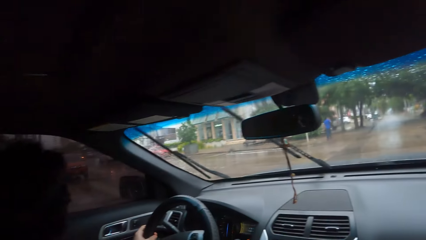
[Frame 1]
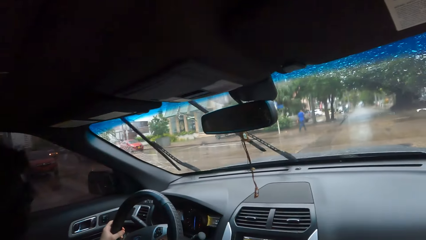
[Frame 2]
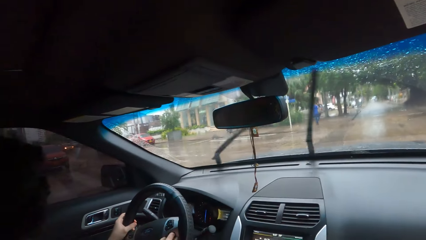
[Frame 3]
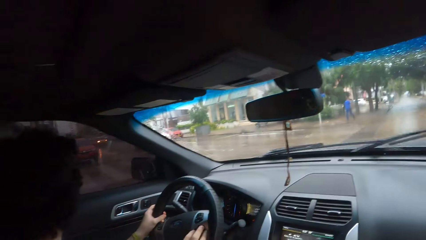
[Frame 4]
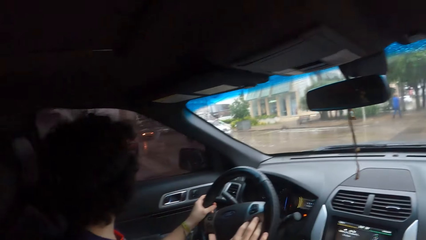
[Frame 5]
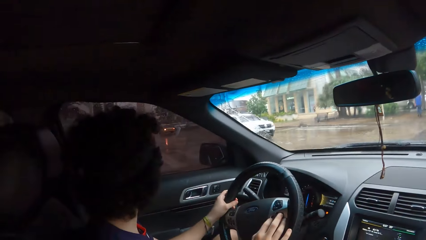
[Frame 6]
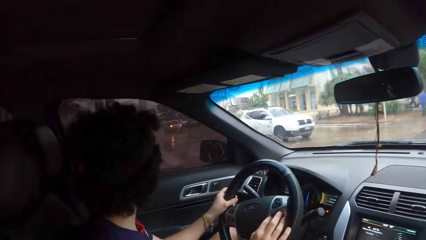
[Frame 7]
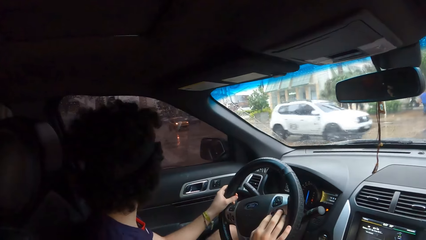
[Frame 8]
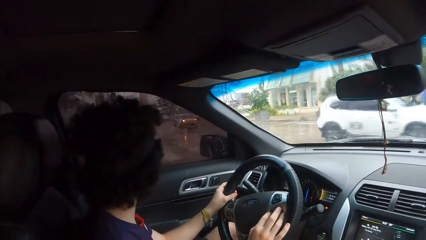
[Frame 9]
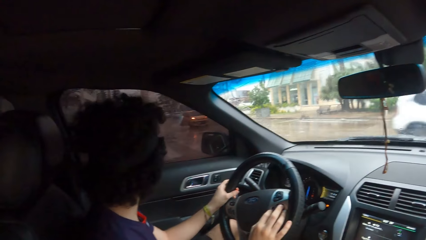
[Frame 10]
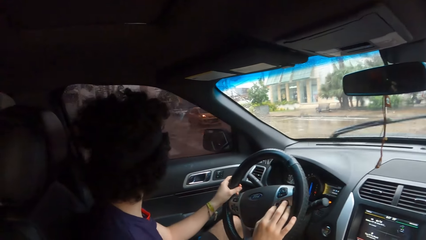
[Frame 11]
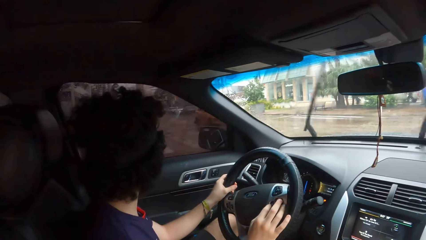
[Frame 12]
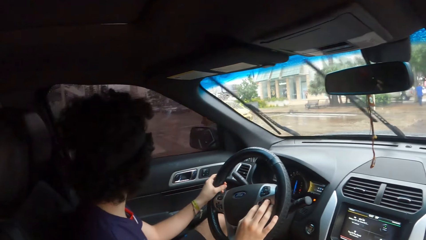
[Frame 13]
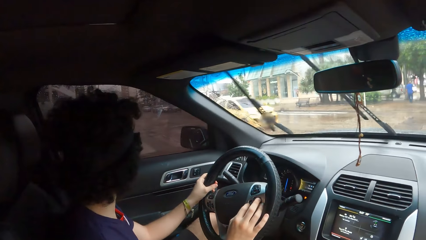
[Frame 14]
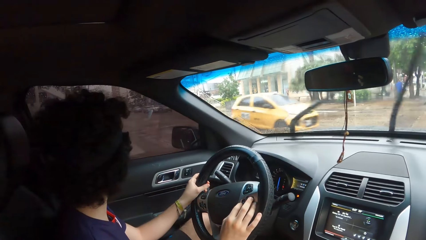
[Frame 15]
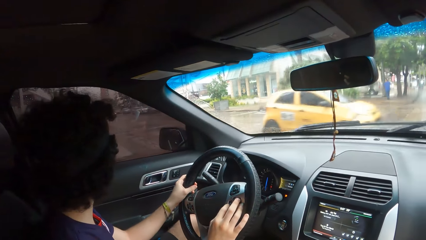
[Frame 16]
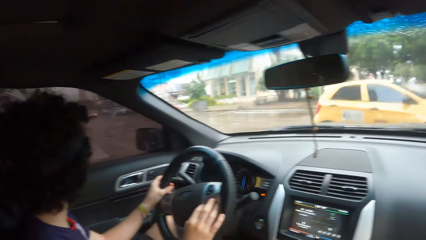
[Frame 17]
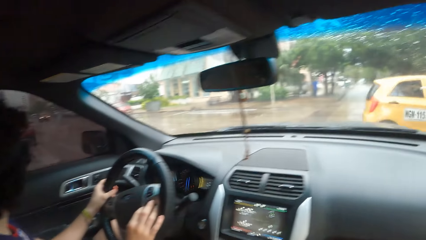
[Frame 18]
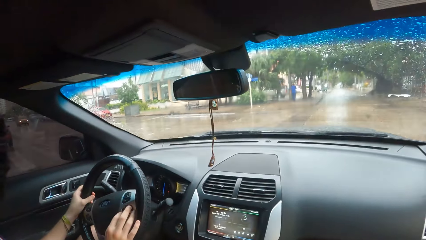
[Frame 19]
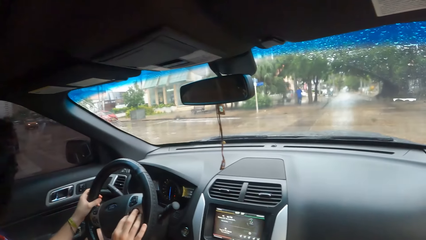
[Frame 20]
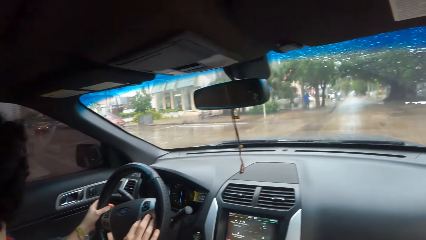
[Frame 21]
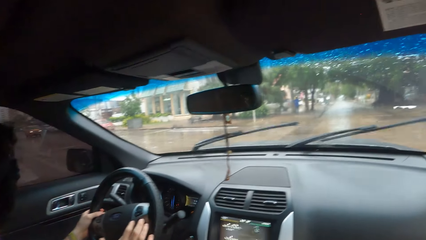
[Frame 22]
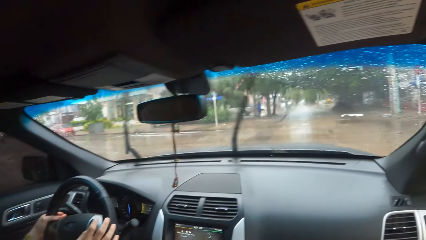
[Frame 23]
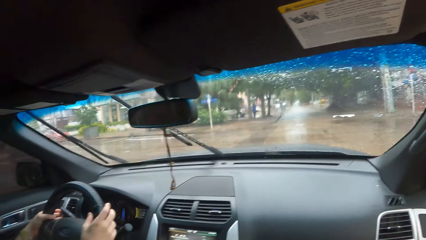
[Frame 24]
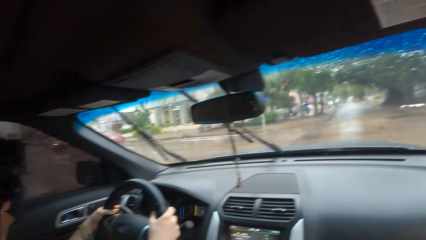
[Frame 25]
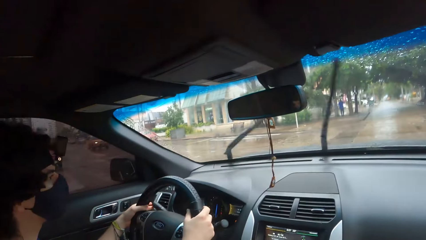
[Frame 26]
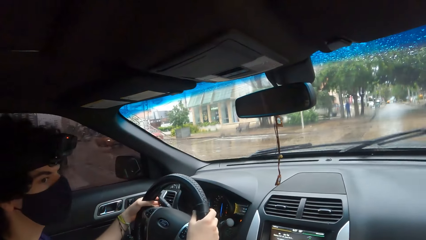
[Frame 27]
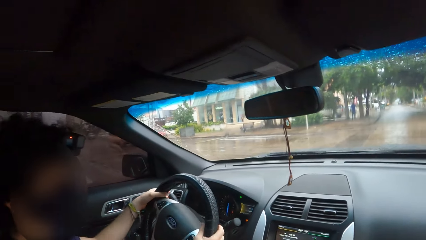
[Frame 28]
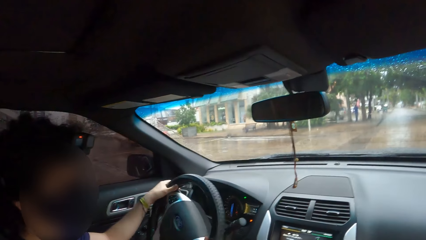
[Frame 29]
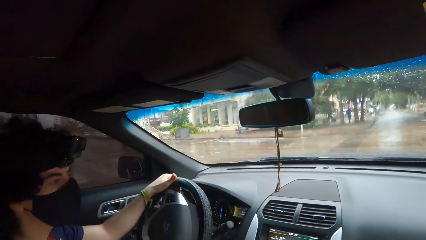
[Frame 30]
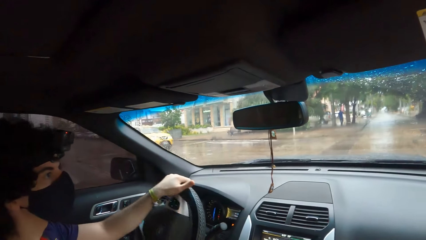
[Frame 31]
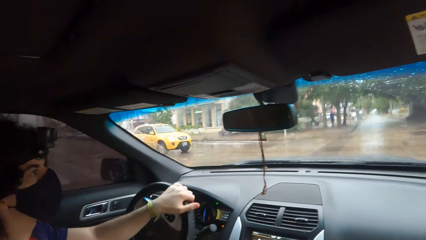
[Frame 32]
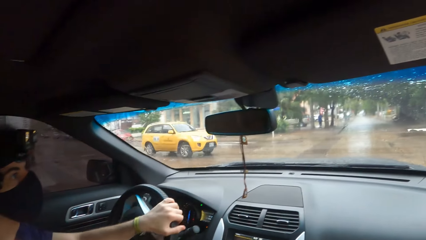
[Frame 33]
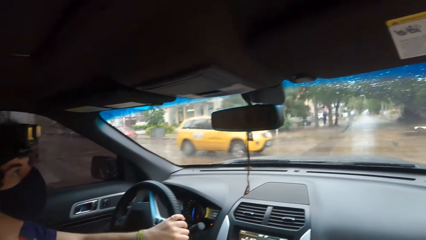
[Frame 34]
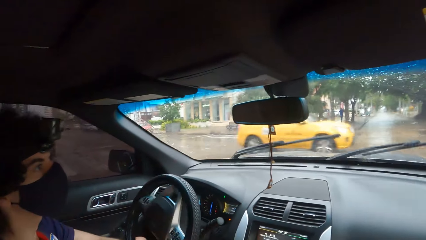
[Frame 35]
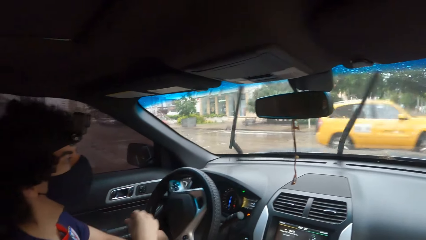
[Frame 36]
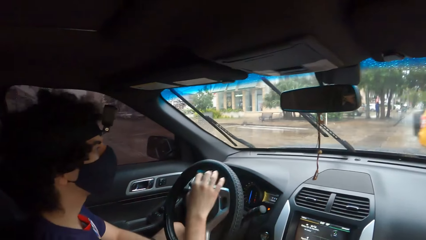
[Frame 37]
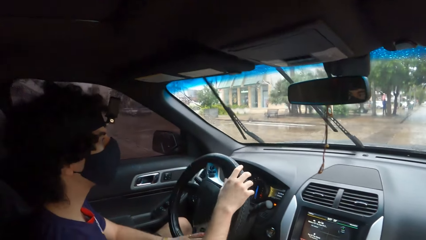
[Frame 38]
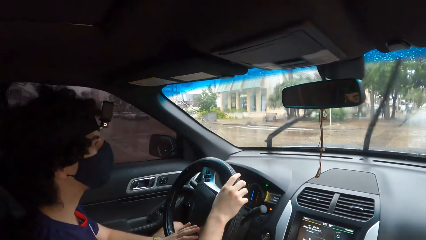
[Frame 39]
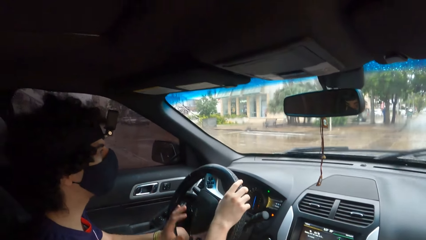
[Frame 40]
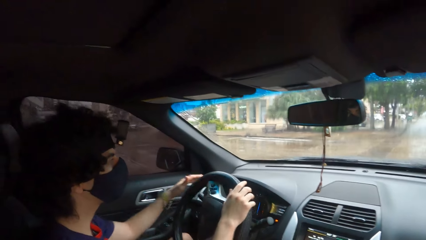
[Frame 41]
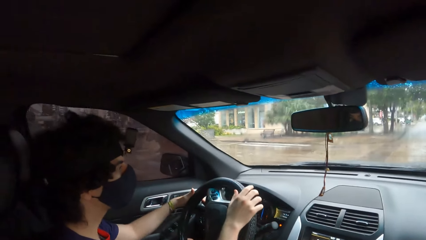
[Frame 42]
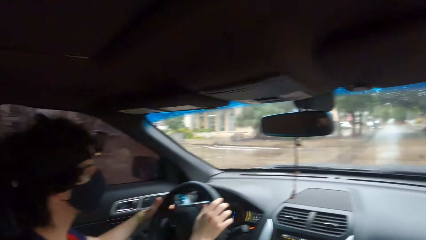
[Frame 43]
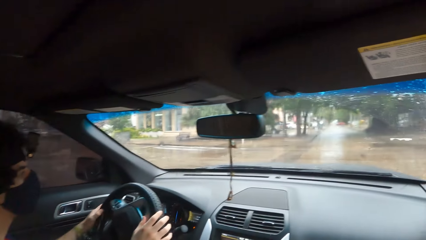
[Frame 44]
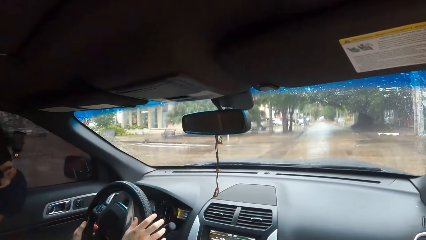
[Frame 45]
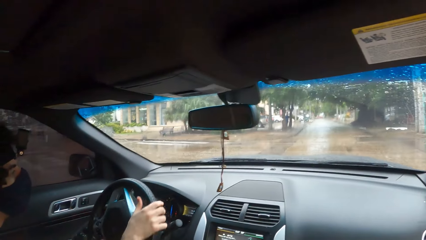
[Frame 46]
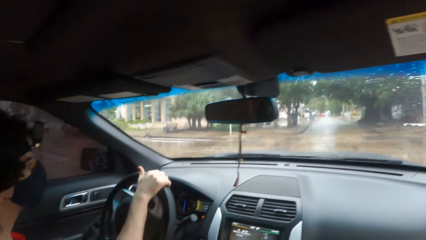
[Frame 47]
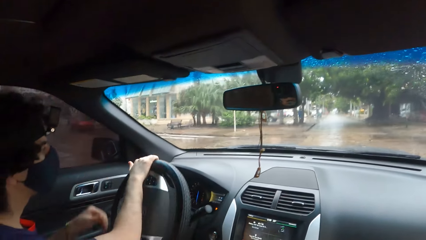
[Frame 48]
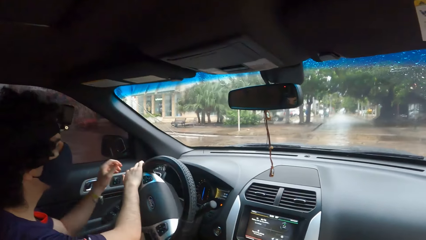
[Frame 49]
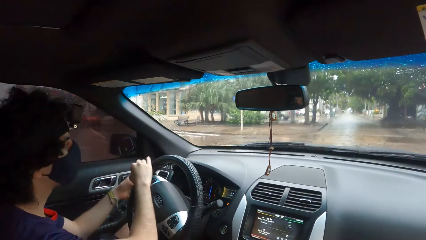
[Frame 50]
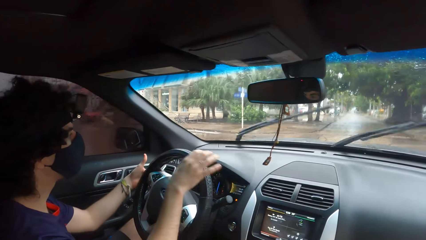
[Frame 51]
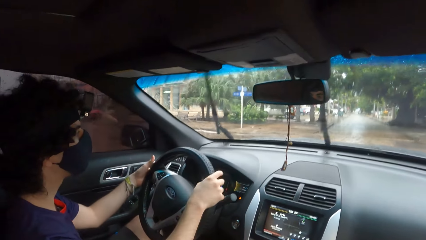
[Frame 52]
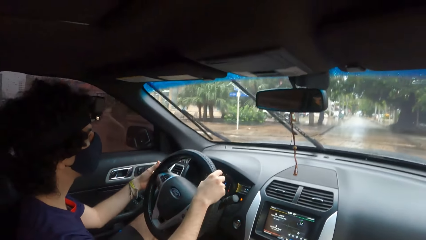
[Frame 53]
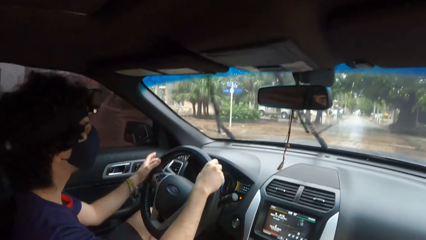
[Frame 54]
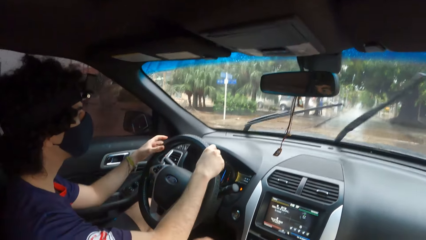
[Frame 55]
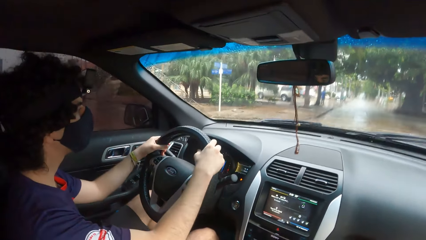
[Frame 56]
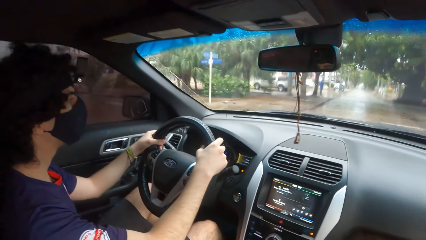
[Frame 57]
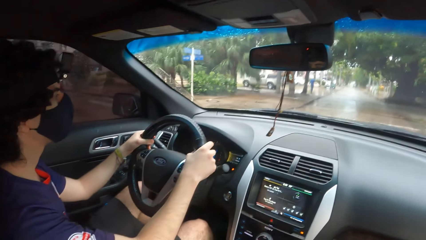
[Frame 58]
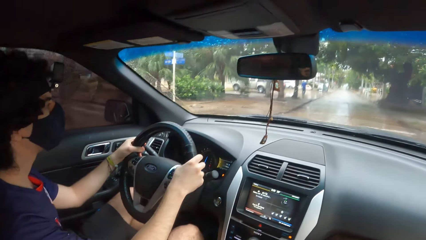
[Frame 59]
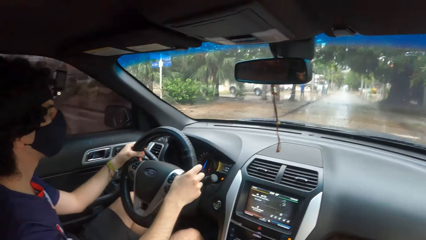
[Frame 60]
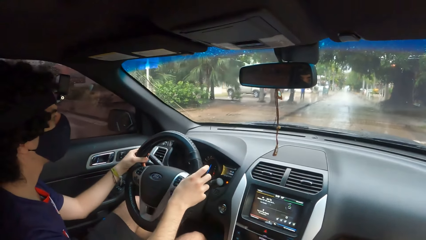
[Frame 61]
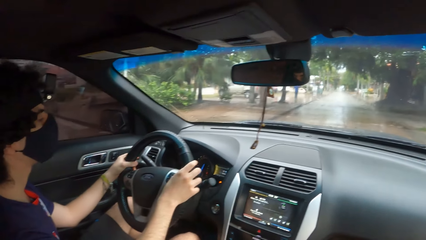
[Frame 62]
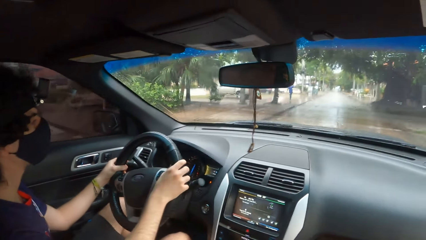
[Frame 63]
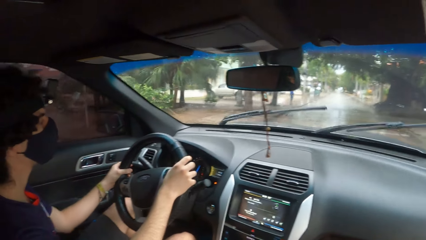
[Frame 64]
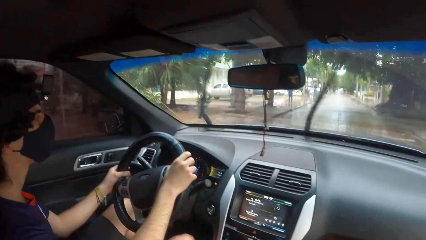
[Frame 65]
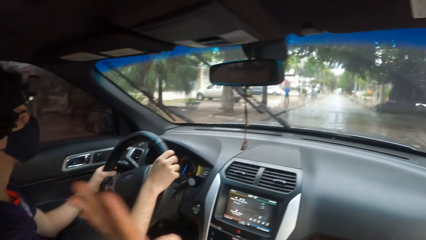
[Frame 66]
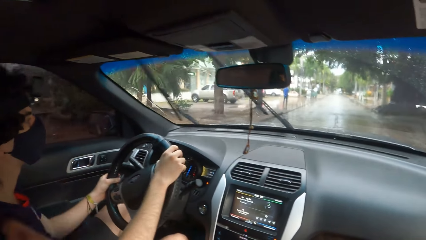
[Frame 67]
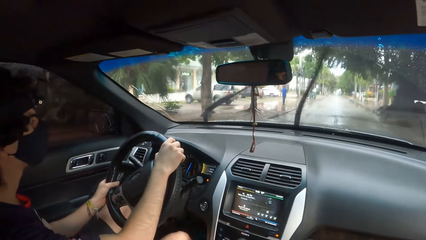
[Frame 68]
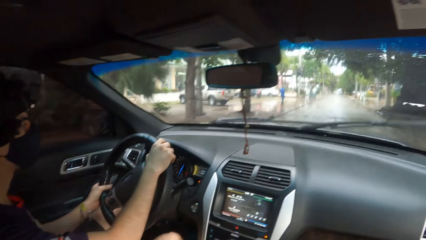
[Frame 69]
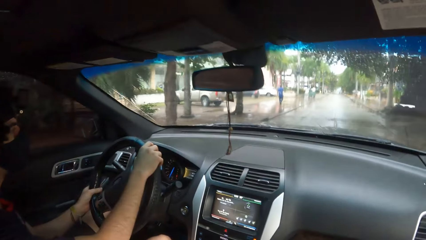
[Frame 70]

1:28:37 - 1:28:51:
A man stops the car. The man drives across the road.

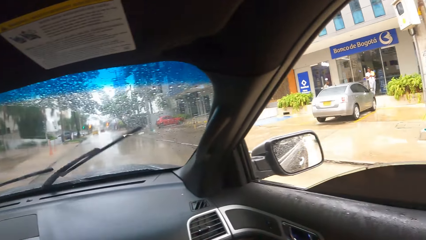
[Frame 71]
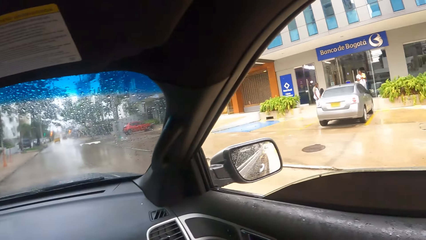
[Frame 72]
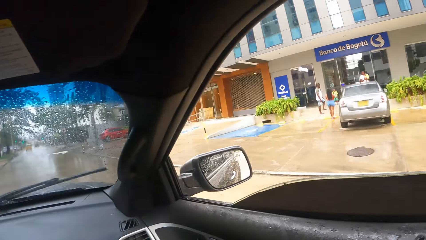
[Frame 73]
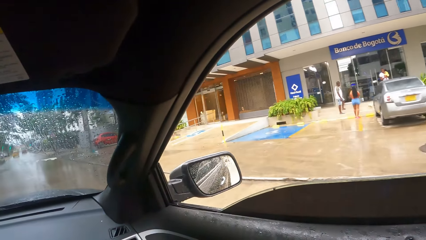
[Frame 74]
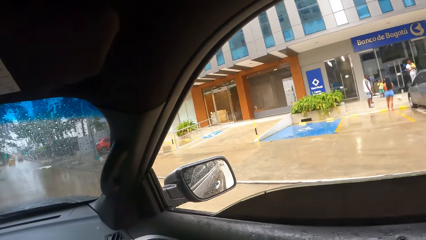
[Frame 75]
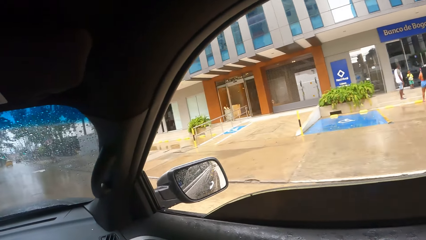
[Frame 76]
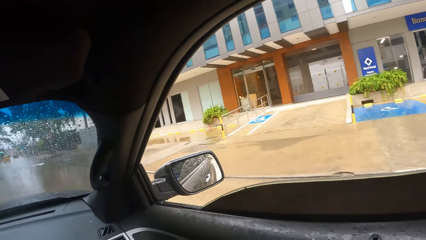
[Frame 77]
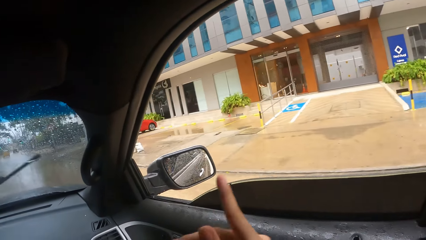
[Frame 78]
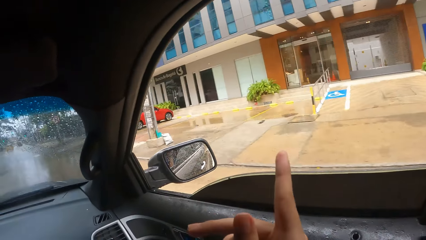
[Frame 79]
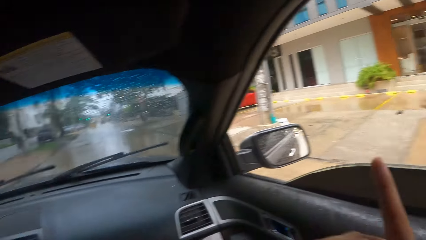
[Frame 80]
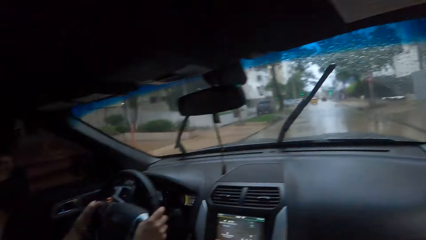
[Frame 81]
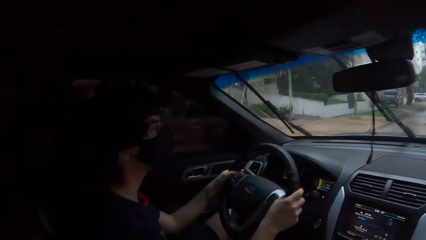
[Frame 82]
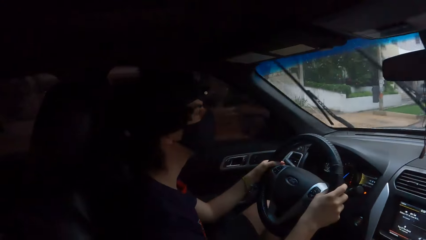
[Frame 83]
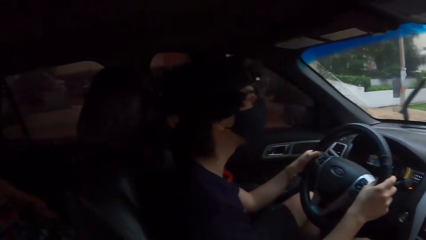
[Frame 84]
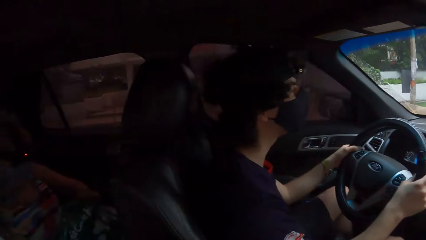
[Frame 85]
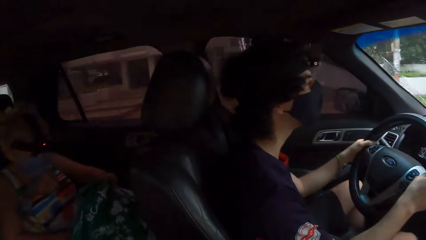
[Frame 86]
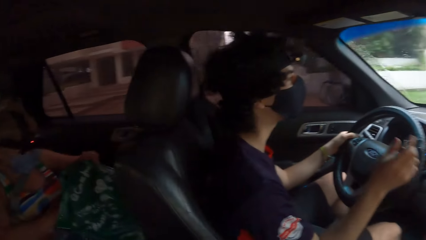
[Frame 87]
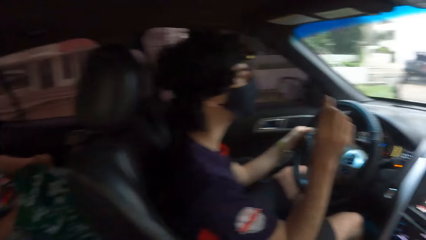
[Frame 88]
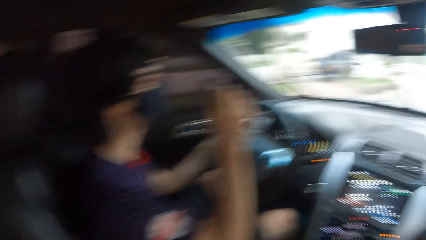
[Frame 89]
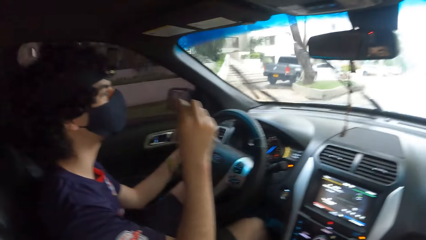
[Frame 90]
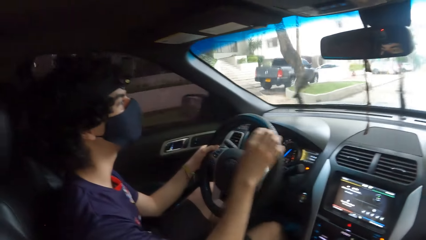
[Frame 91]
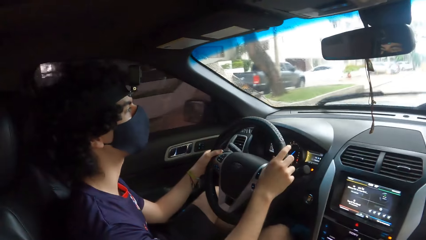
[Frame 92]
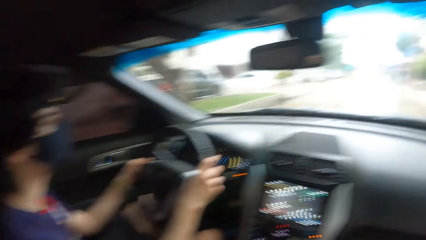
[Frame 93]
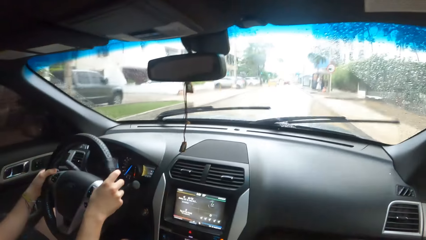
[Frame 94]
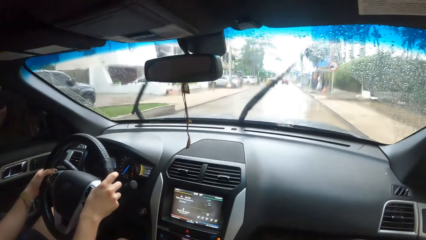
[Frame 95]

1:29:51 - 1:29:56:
The camera wearer points a finger at the building.
